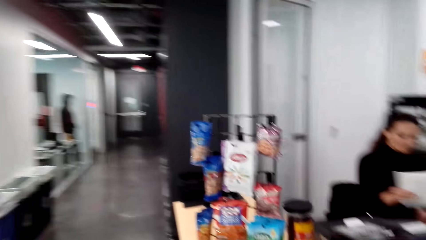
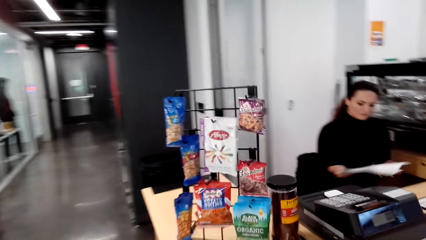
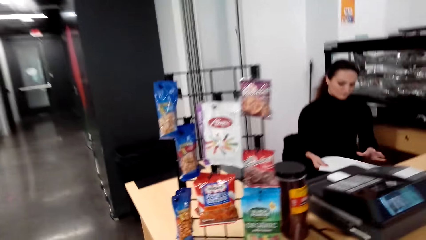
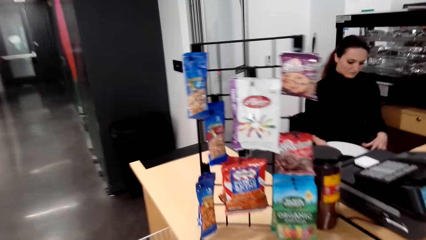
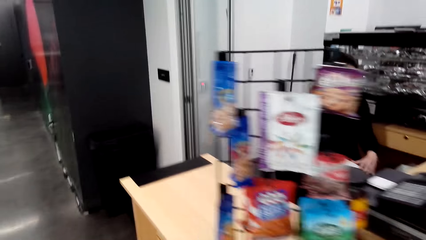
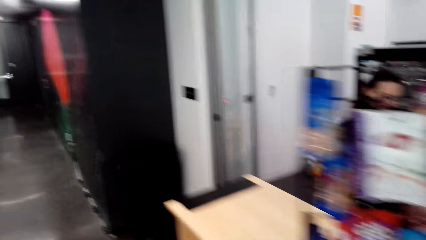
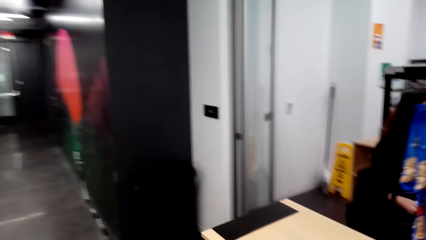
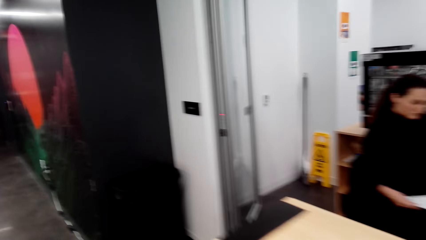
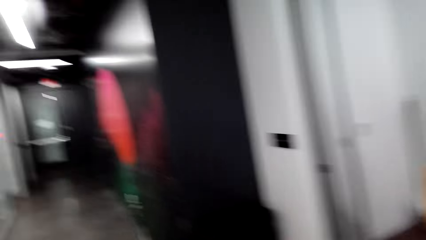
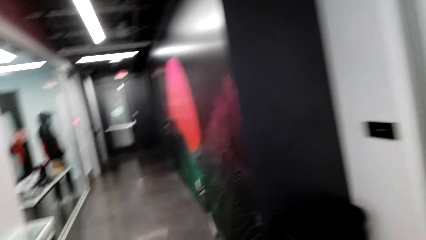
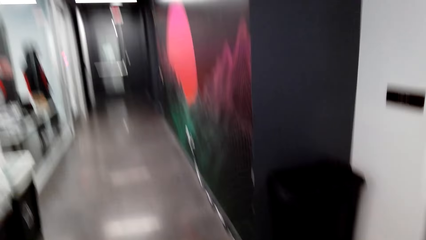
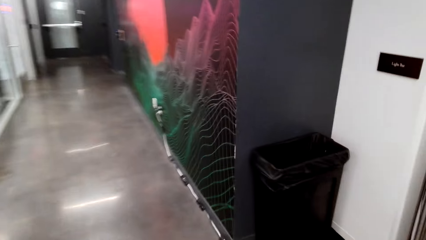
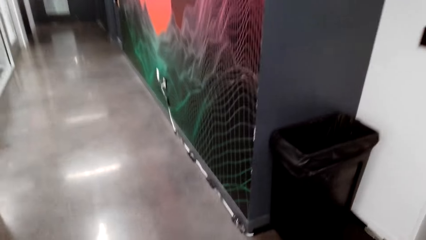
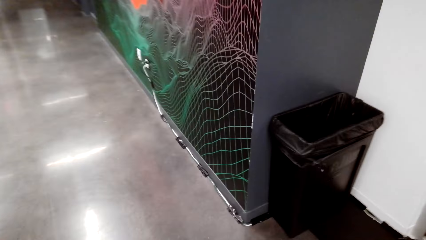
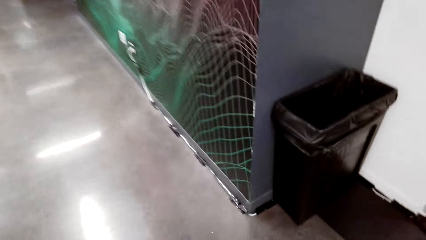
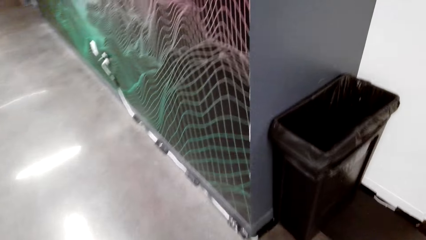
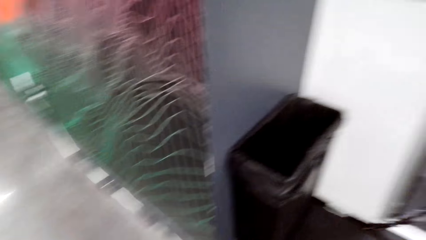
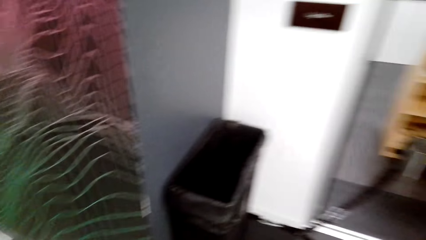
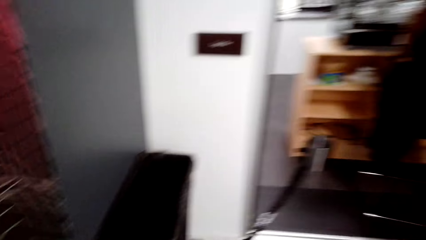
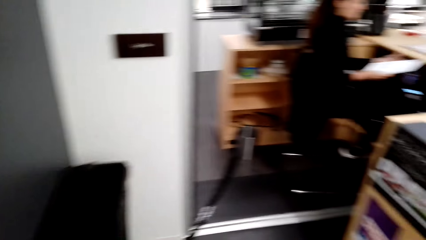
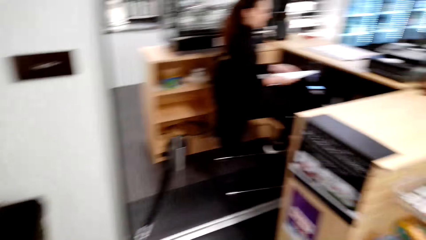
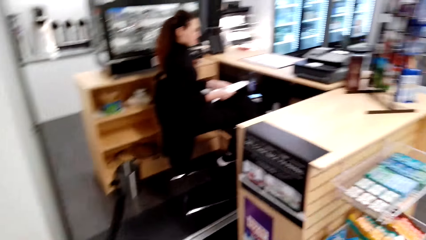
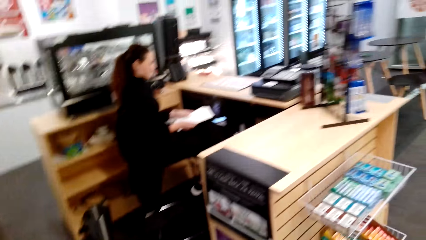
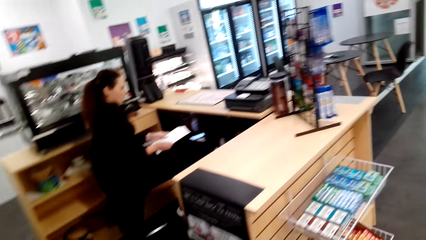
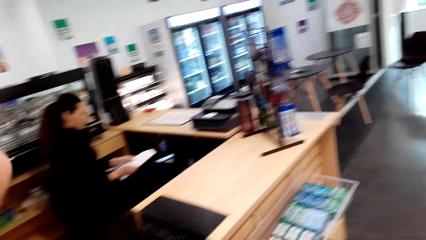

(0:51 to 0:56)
The camera wearer walks across the store.

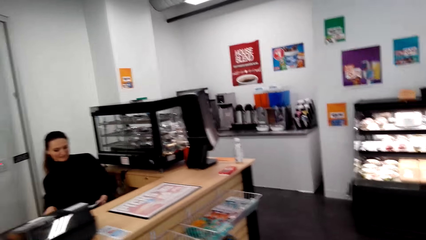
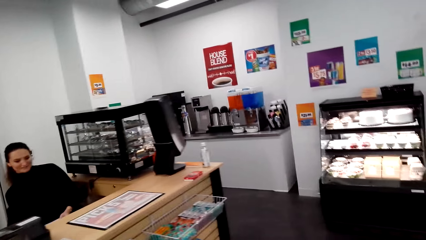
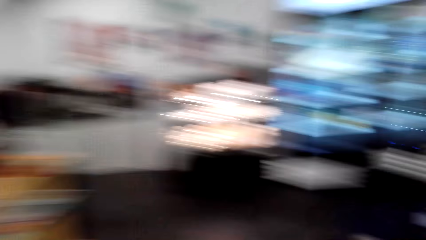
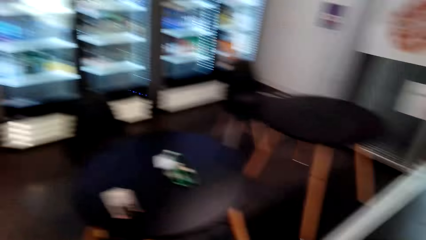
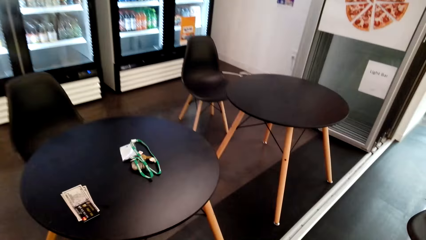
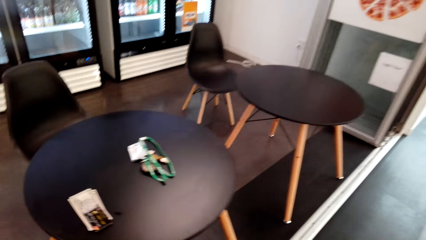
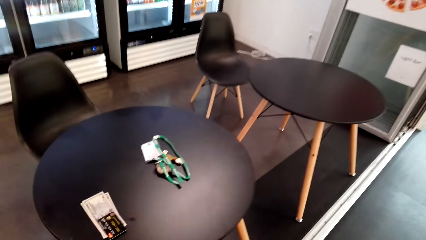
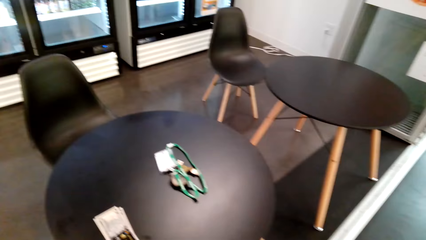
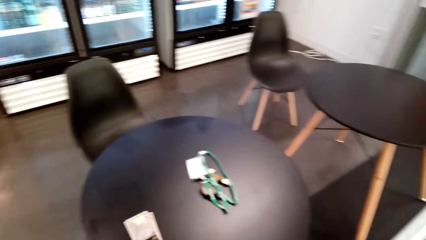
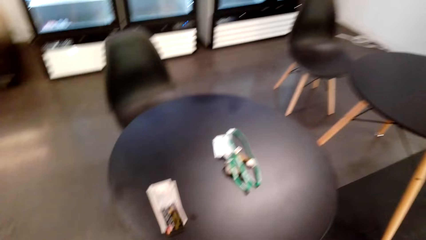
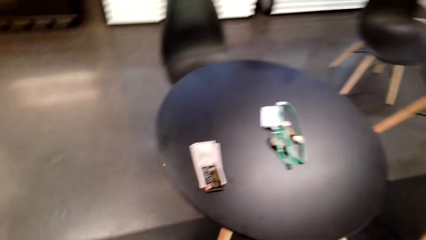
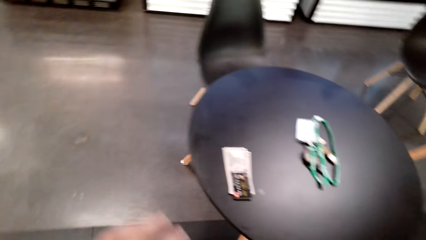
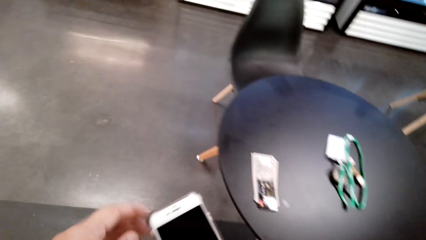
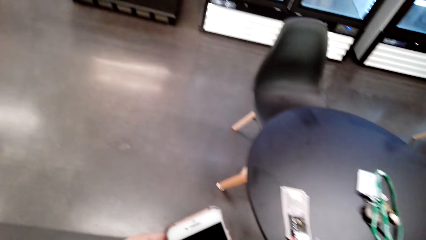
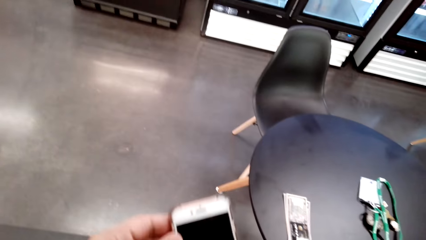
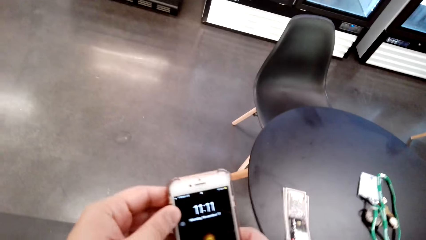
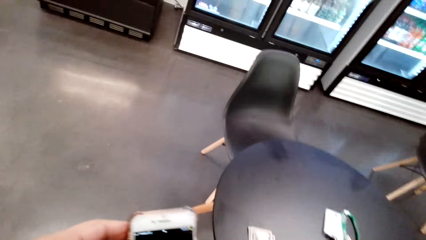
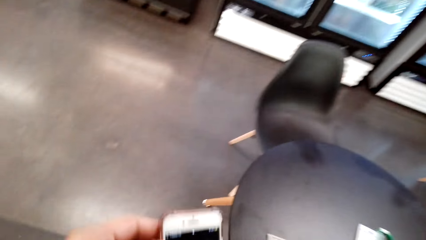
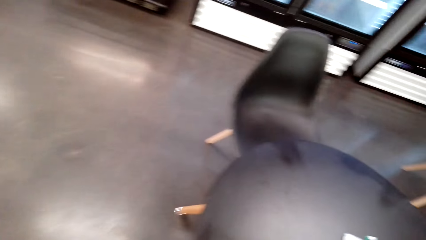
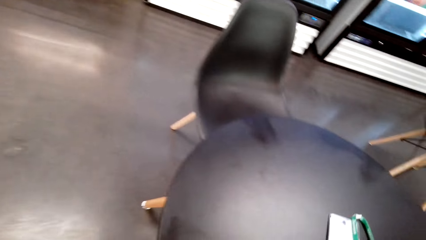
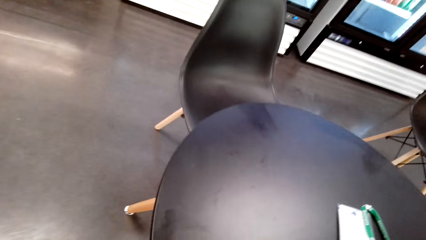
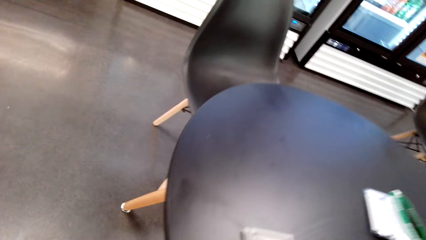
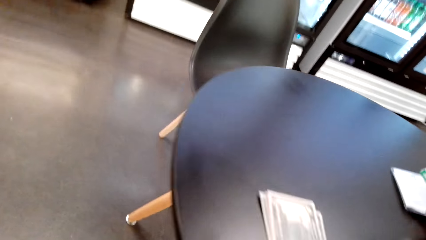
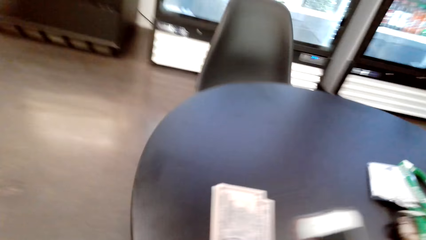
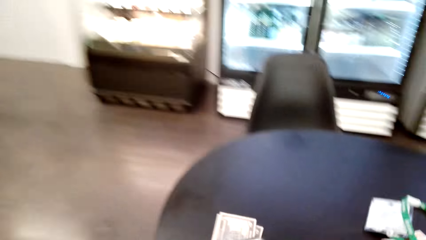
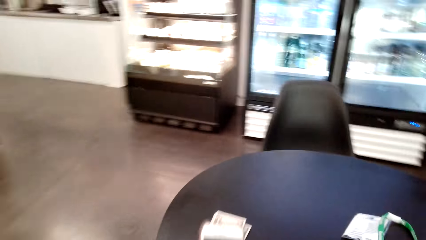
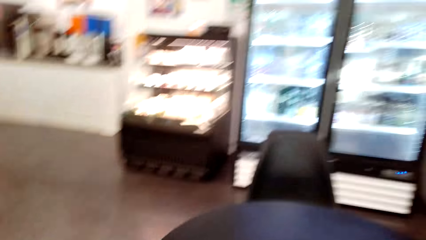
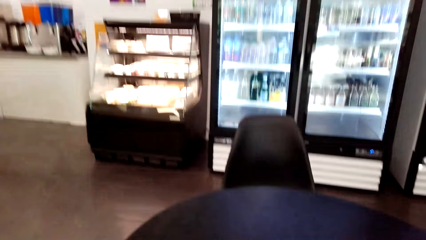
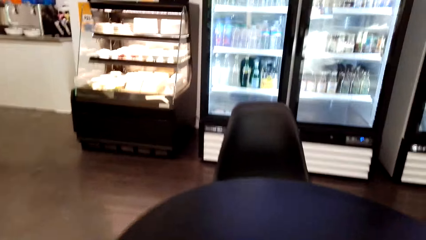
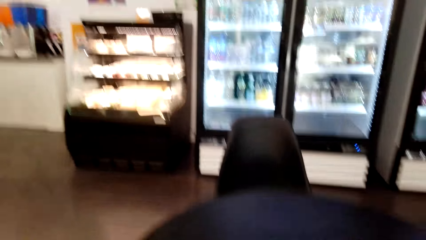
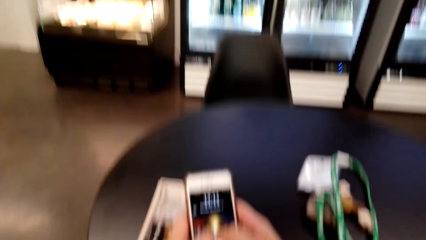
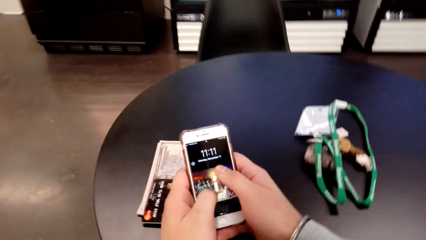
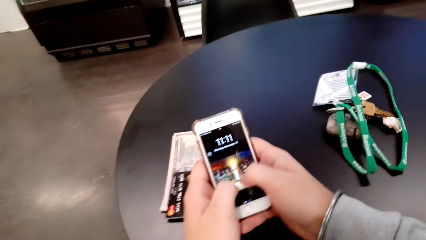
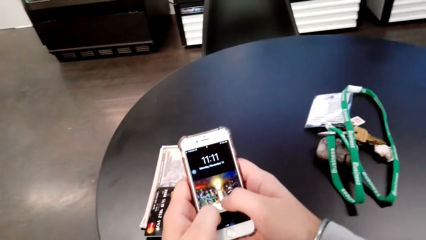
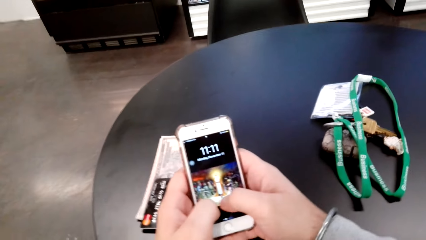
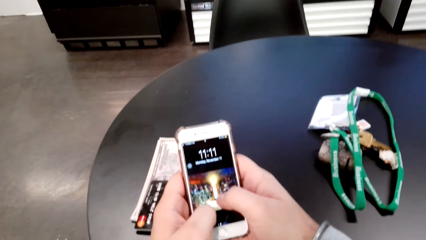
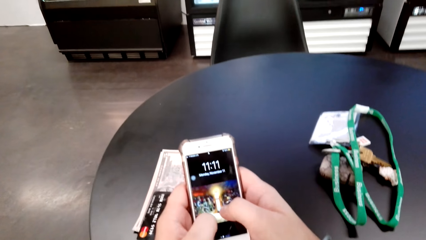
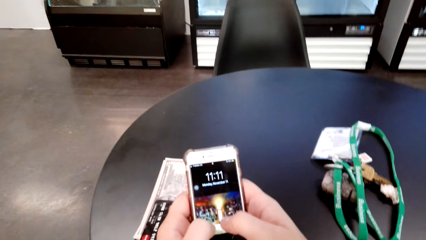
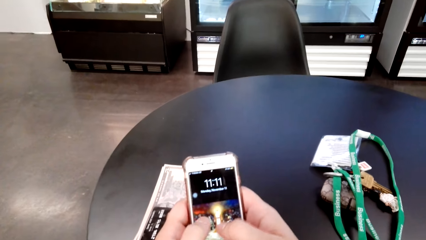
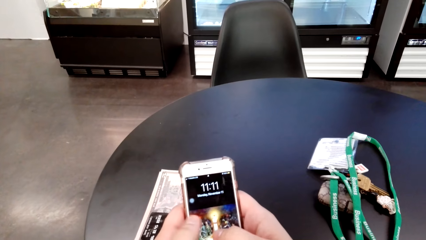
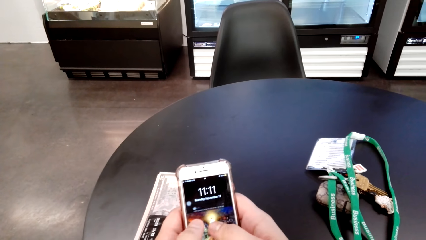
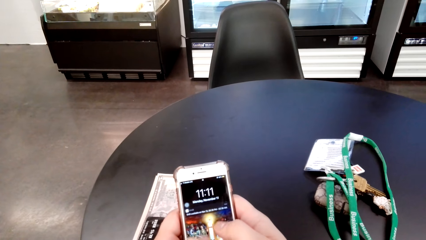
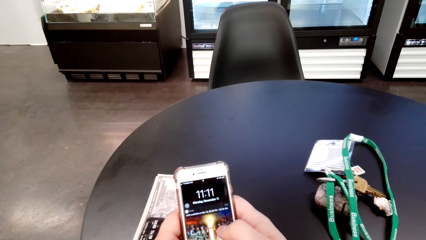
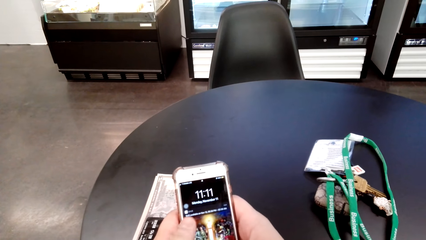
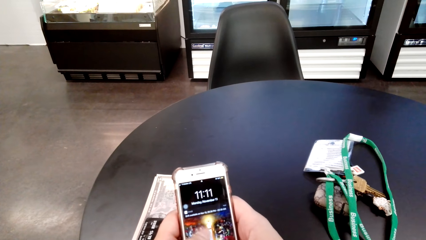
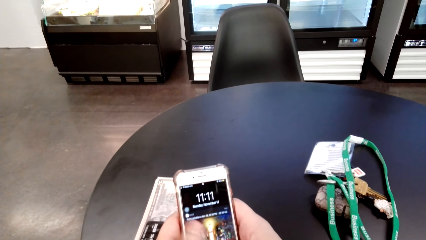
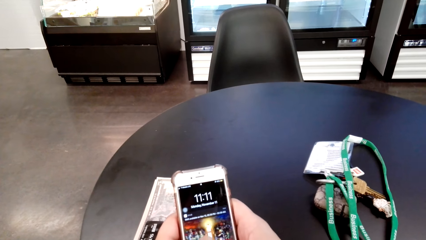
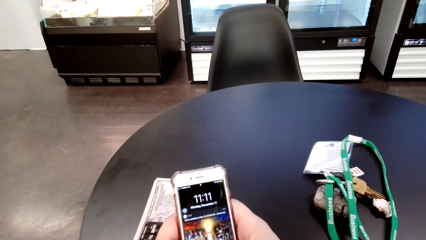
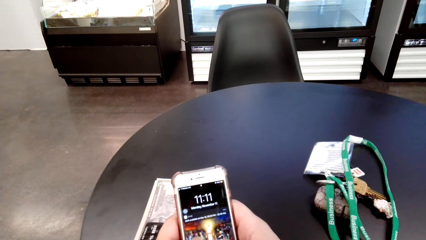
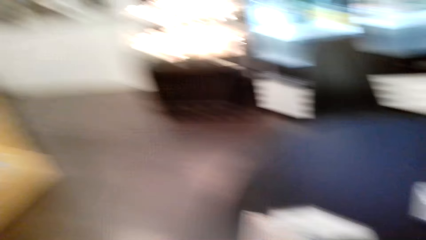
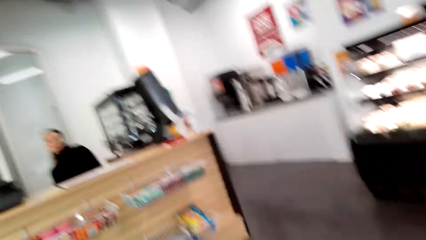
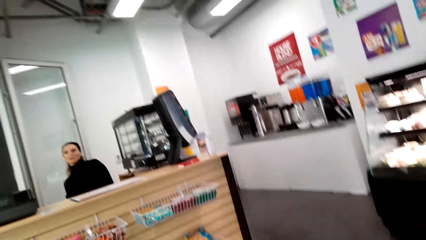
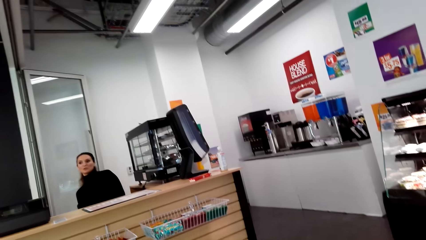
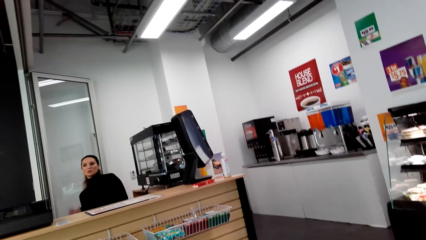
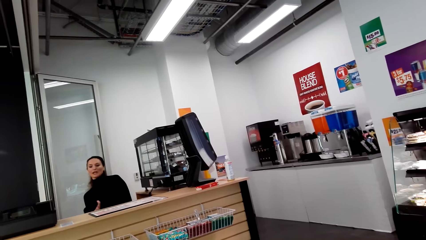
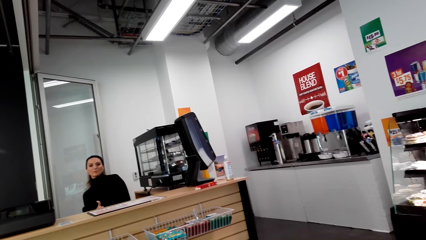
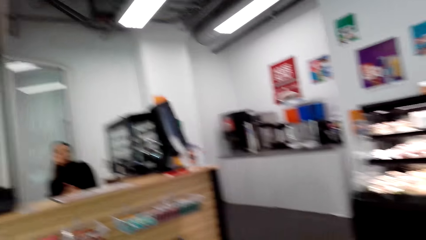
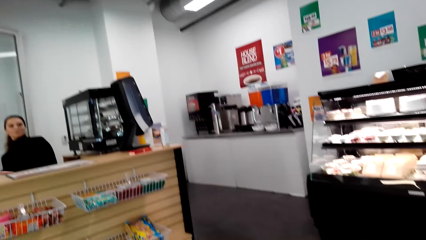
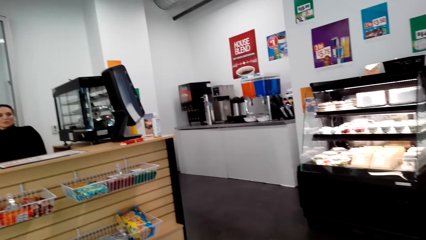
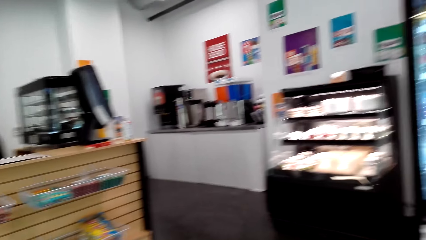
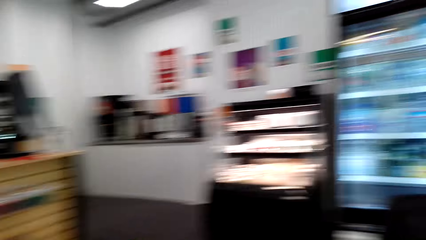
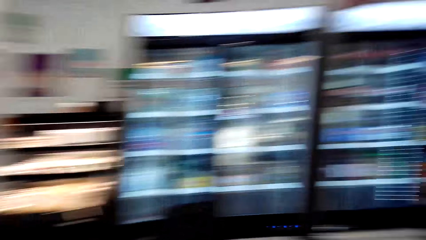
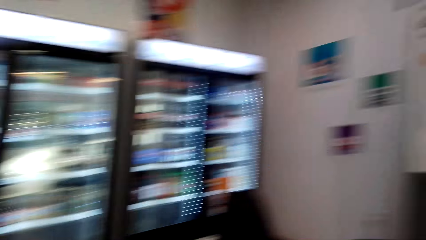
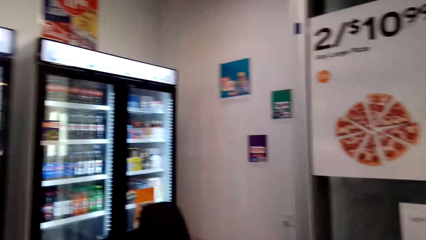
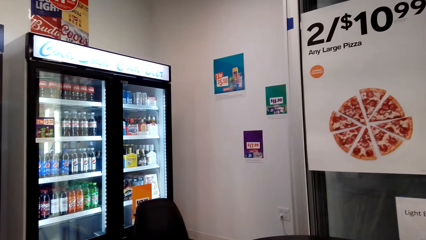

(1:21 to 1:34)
A woman converses with the camera wearer. The camera wearer scrolls through his cellphone. He moves the camera around, sits down and scrolls the phone. He types on his cellphone. The woman converses with the camera wearer. The camera wearer looks around.
